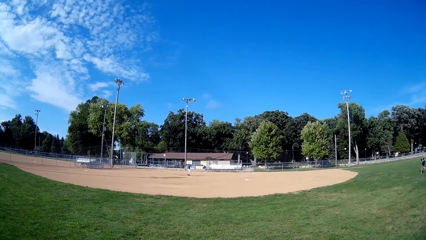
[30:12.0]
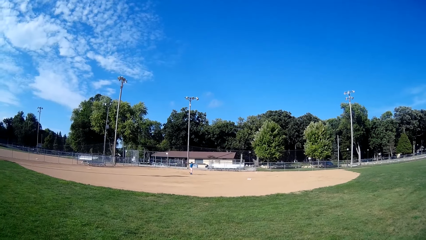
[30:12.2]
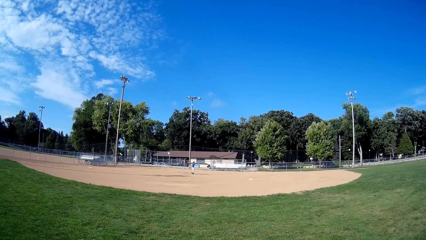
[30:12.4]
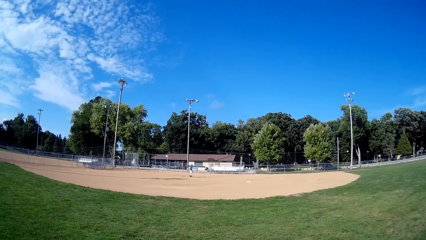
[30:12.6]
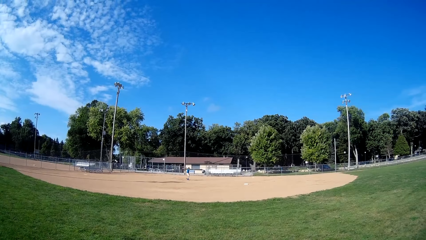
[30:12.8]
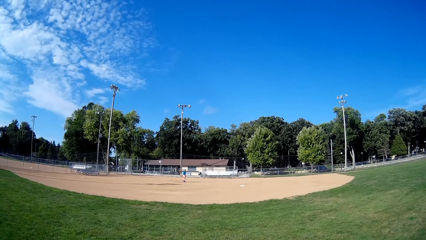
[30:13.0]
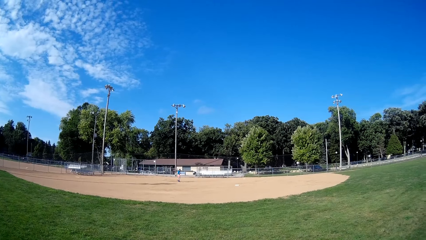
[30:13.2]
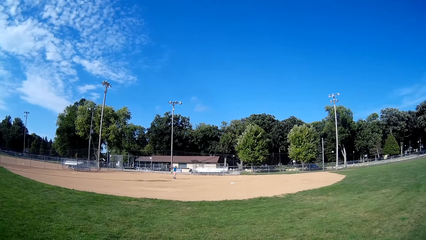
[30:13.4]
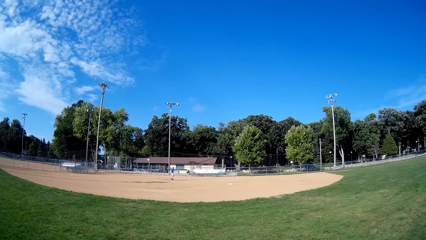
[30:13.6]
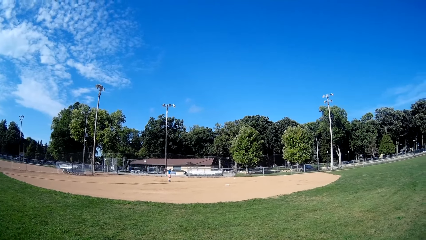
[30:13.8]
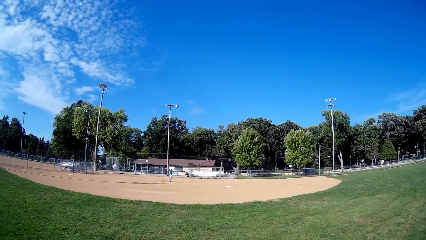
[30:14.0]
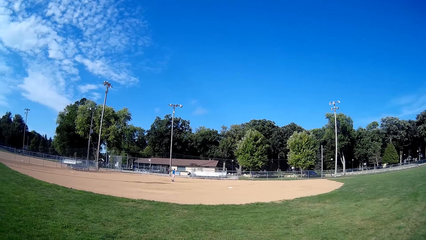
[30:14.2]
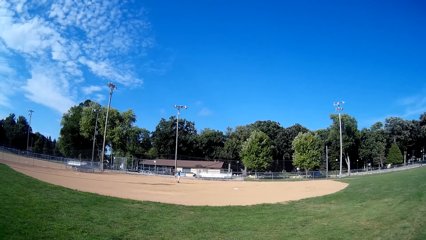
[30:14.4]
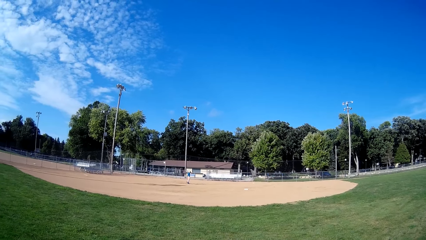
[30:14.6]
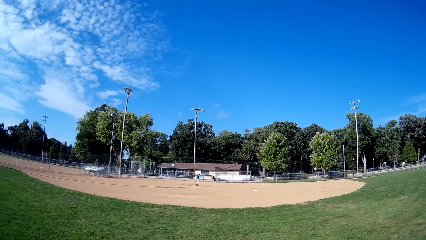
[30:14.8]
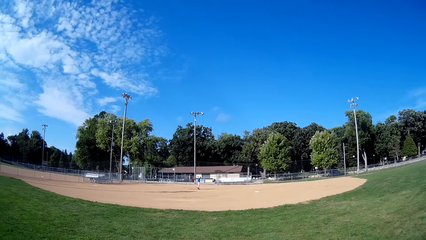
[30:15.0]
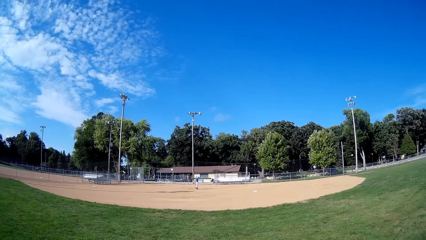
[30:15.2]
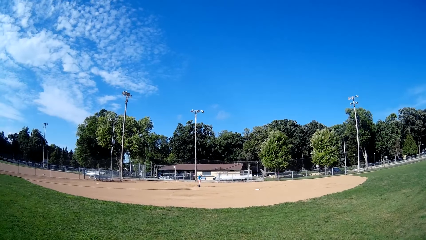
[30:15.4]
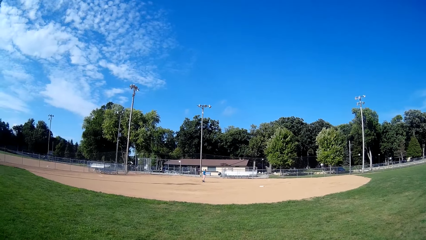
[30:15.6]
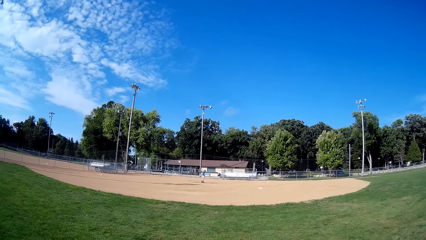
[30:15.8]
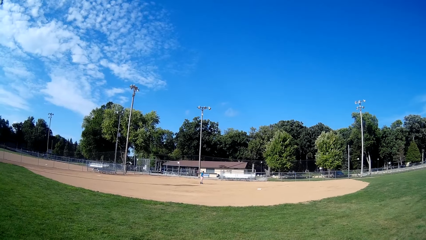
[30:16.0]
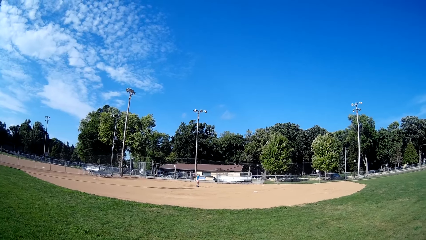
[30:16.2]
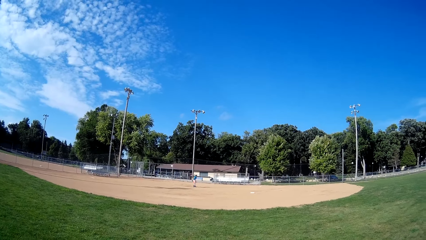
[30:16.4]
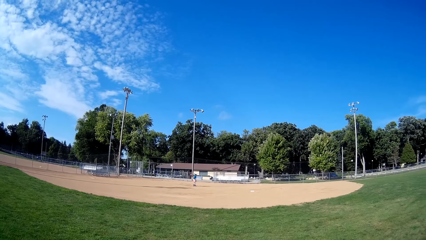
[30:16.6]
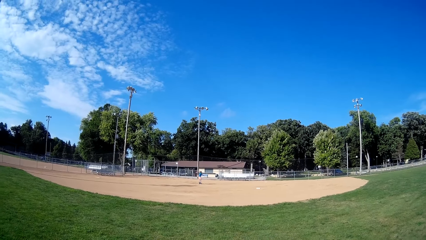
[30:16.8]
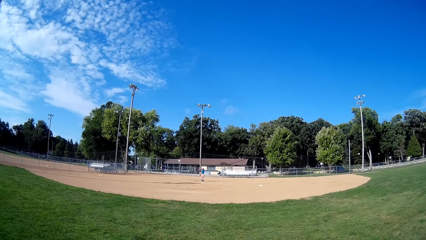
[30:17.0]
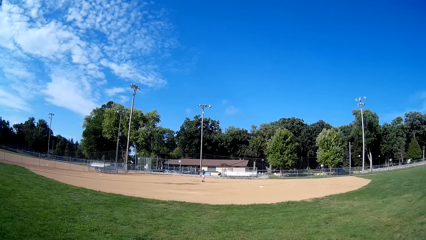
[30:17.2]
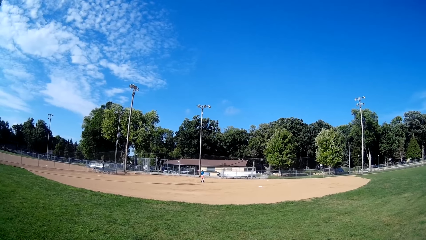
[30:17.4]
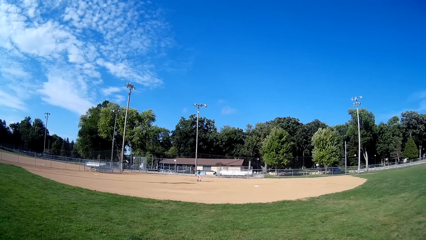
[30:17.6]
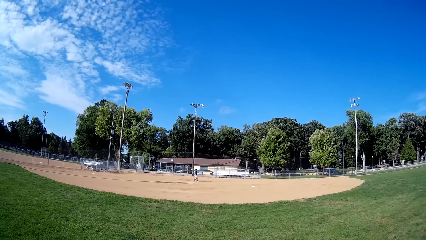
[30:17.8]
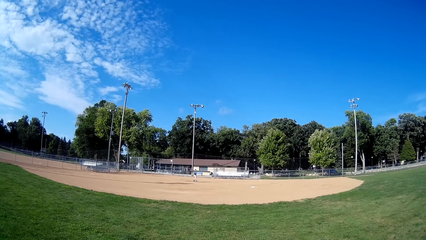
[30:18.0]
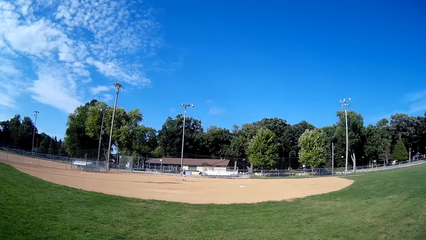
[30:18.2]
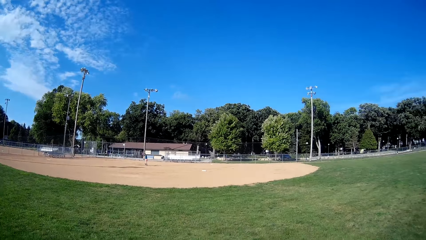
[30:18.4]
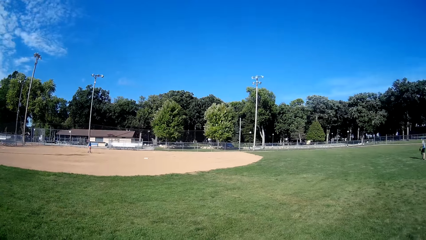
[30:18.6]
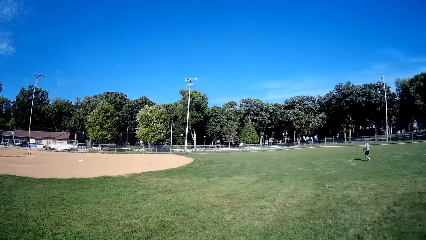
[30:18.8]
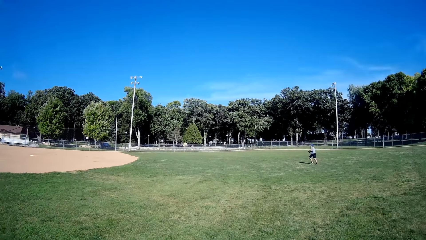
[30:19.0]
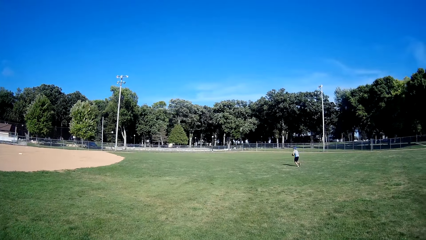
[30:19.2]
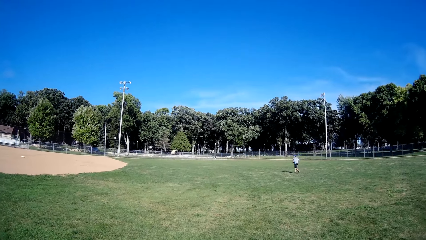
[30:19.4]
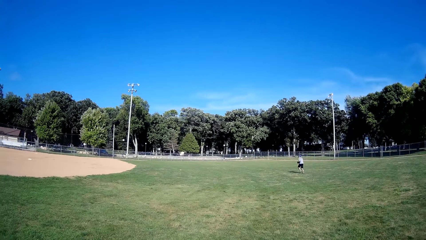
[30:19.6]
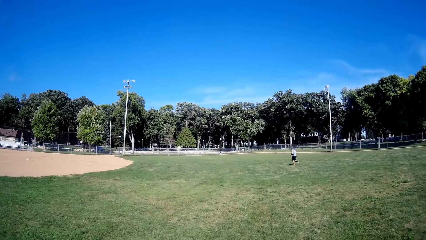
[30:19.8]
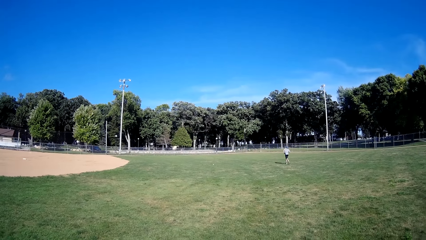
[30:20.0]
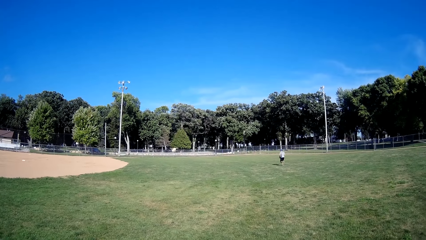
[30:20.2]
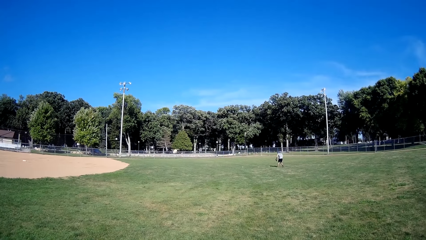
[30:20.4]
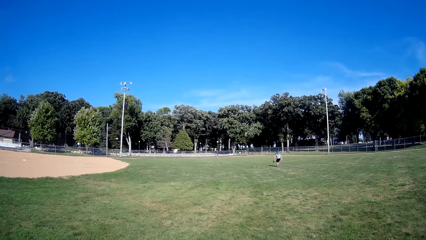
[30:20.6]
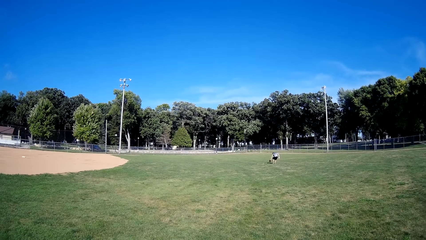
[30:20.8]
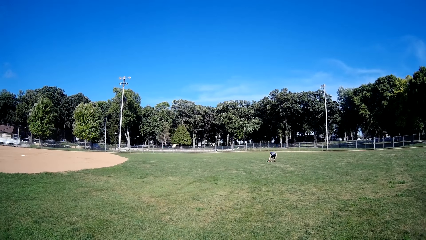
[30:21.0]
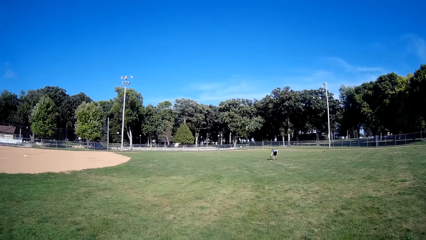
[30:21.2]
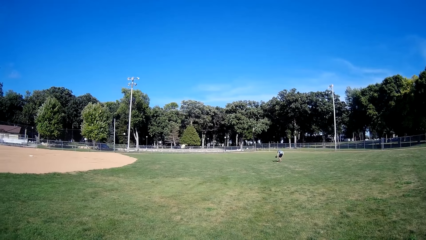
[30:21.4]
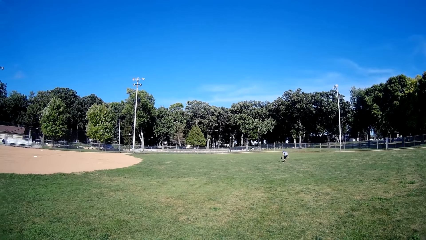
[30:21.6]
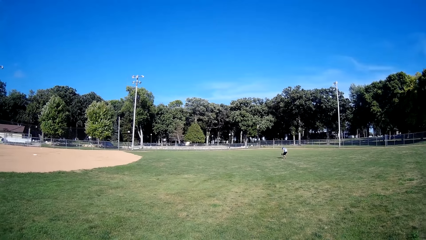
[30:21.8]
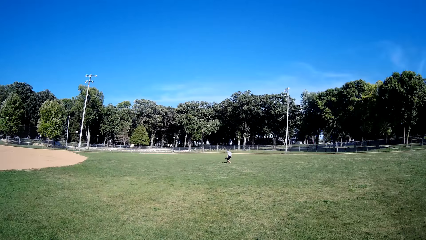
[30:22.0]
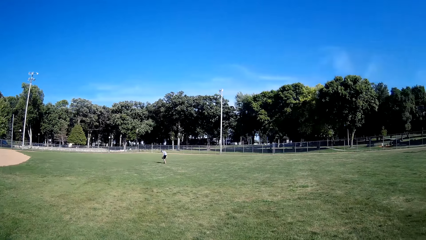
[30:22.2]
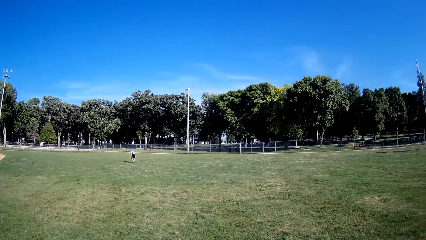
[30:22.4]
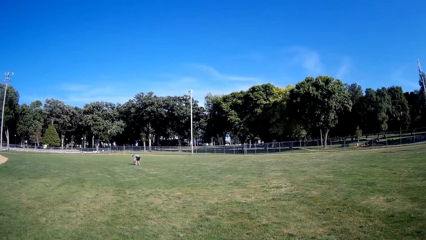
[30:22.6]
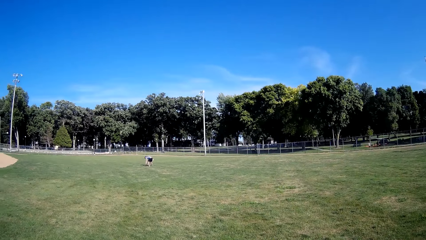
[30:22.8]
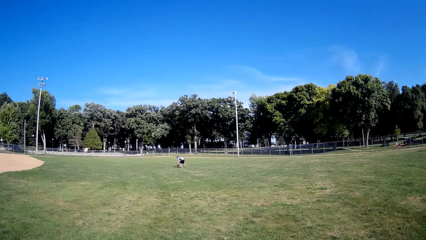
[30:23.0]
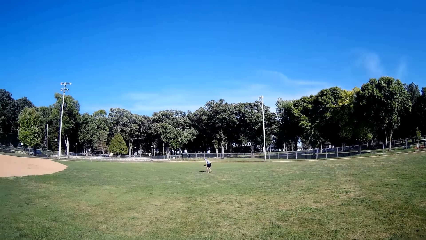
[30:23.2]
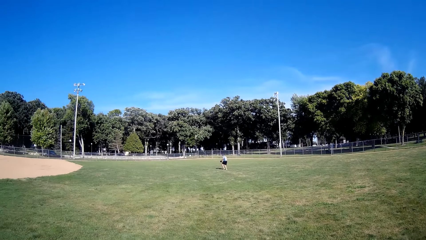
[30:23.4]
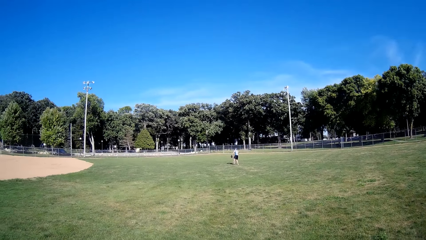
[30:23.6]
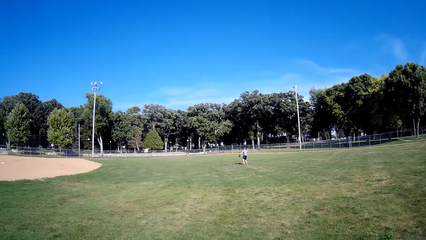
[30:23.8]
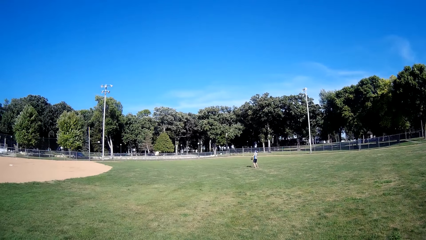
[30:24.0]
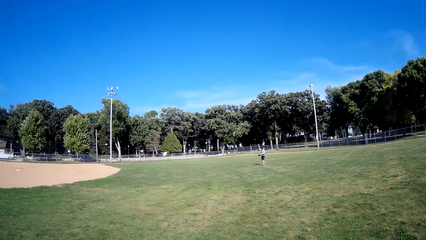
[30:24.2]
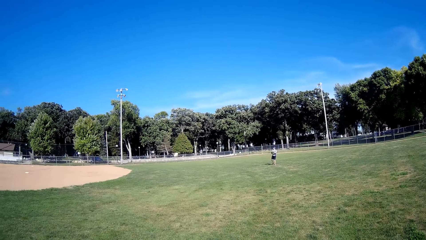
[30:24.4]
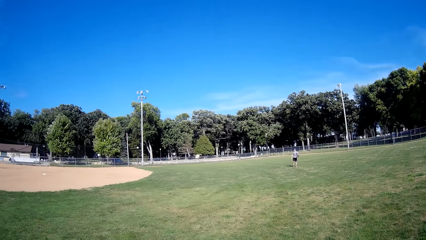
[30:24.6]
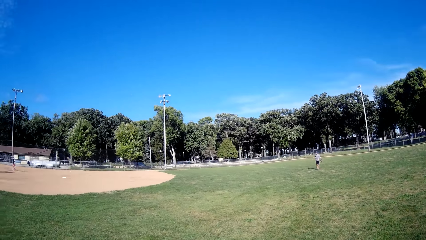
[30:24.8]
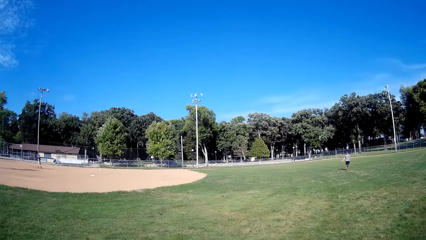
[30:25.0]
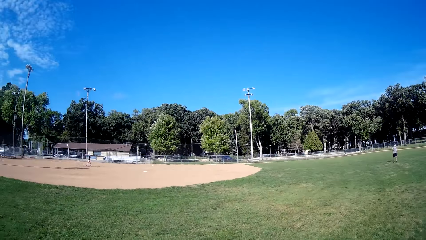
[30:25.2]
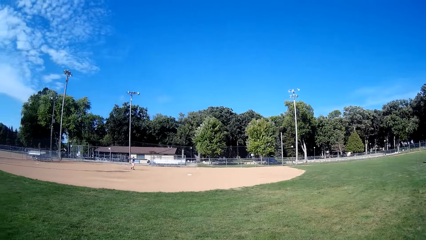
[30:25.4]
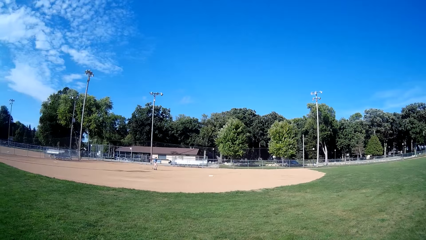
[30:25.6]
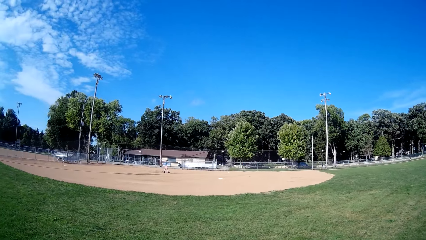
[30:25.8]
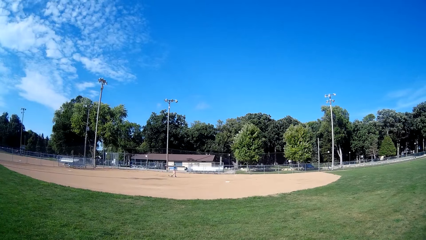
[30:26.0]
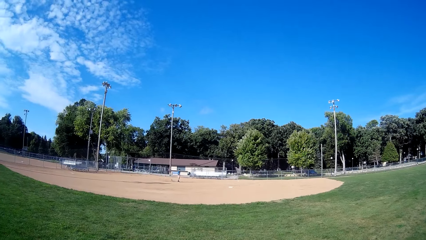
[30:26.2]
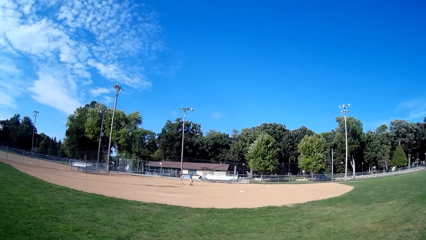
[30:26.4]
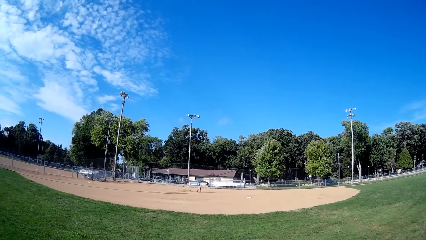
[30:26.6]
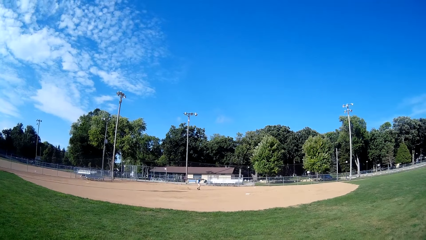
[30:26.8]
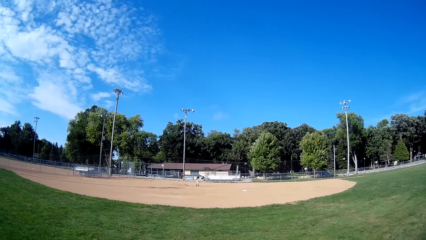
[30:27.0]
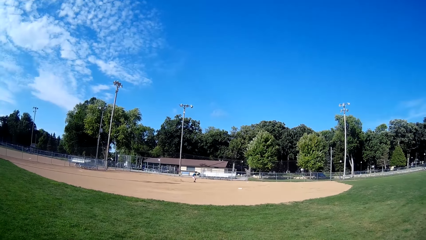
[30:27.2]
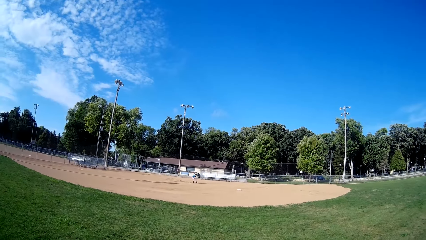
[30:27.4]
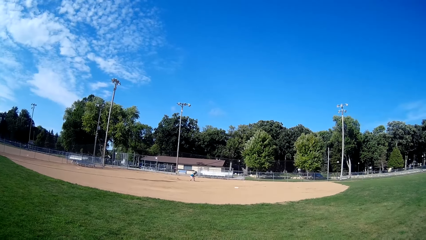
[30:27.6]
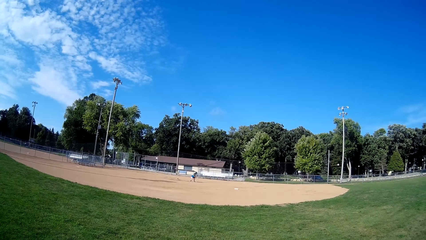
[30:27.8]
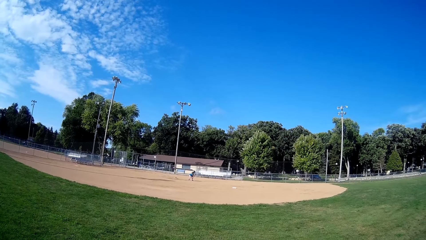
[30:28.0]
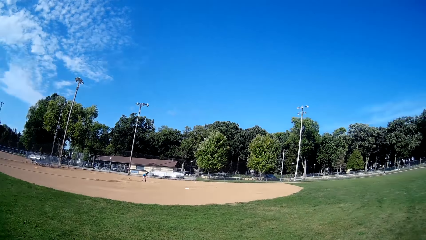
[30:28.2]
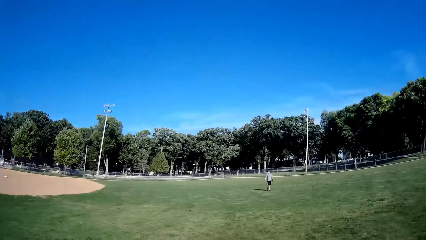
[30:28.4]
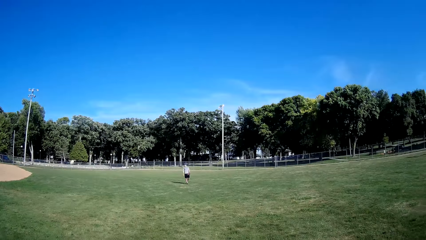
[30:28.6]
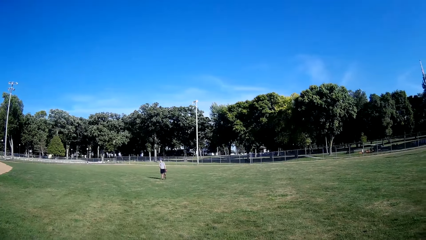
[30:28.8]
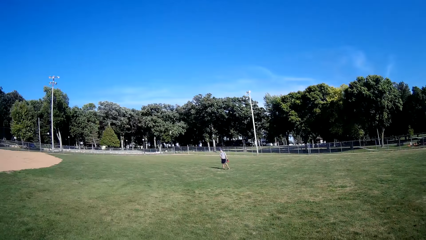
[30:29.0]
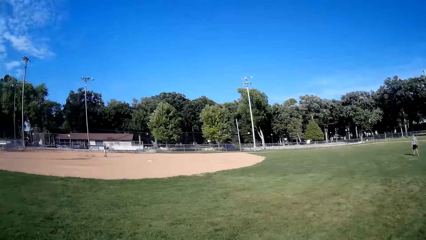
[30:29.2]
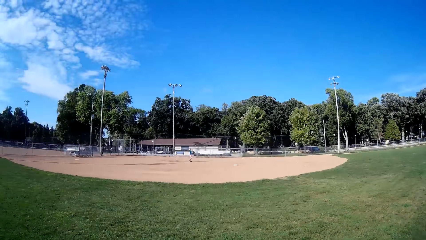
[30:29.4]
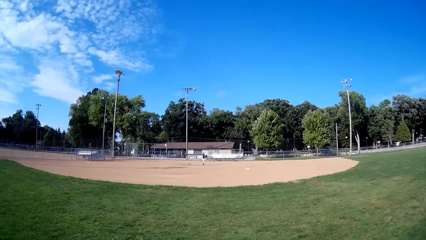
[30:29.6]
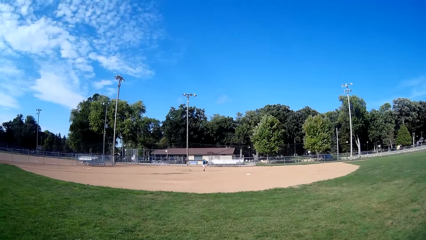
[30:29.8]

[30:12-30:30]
A man throws the ball in the air. The man drops the ball. The man throws the ball in the air and hits the ball with the bat. Another man runs towards the ball, picks up the ball and throws the ball towards the first man. The first man walks on the field and picks up the ball.
